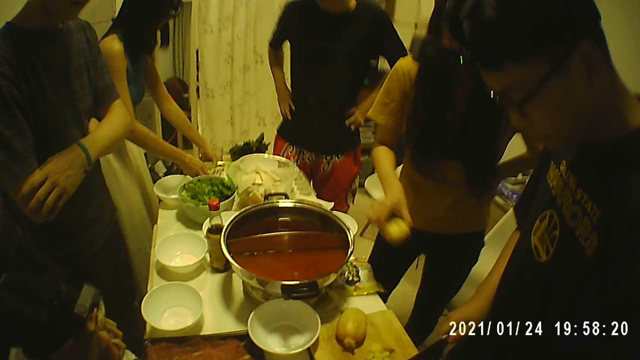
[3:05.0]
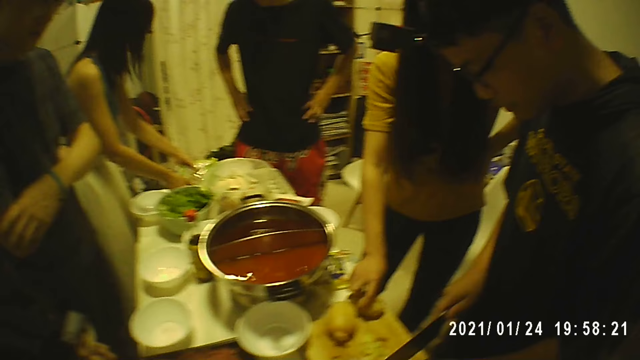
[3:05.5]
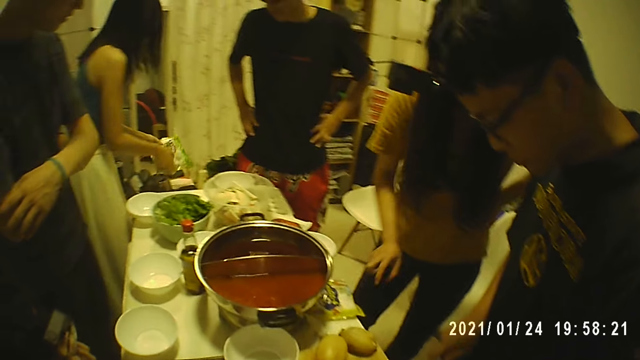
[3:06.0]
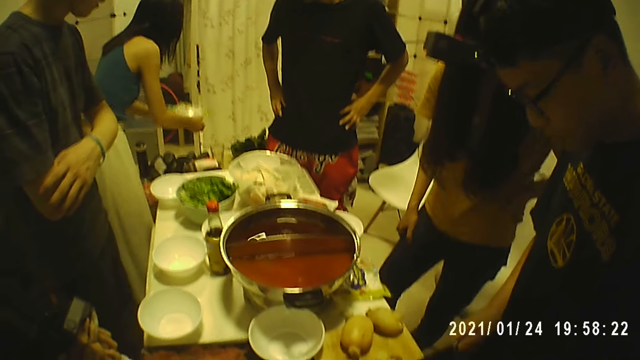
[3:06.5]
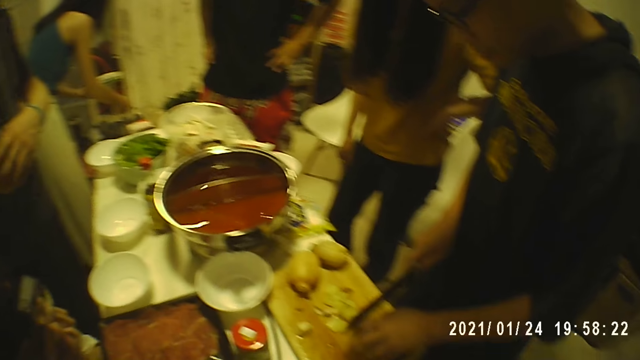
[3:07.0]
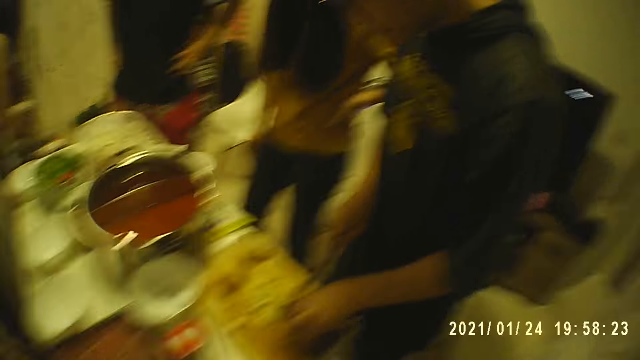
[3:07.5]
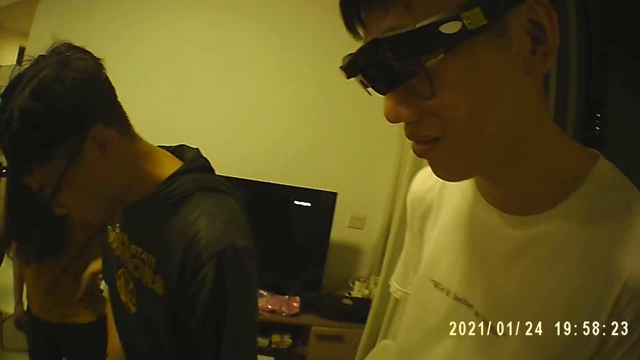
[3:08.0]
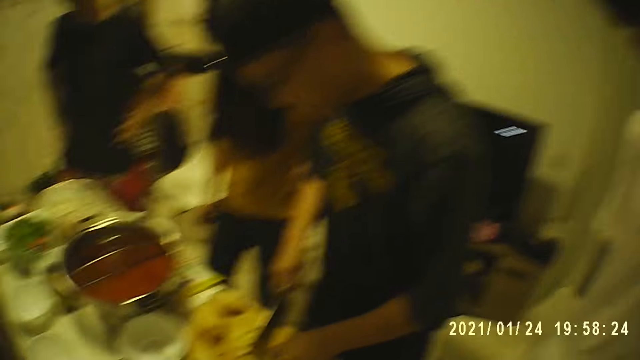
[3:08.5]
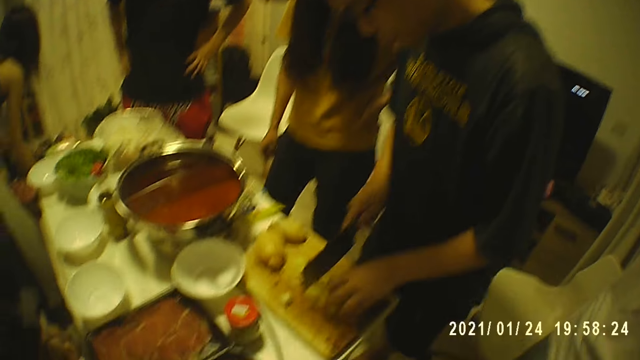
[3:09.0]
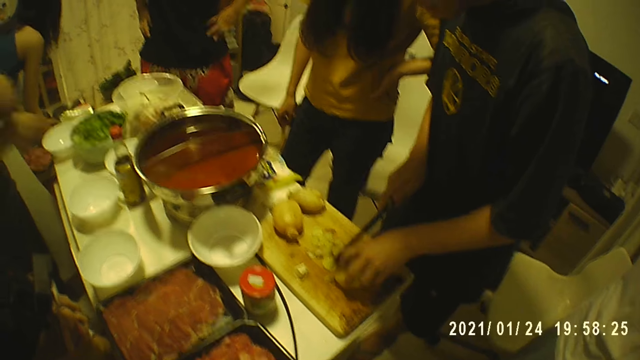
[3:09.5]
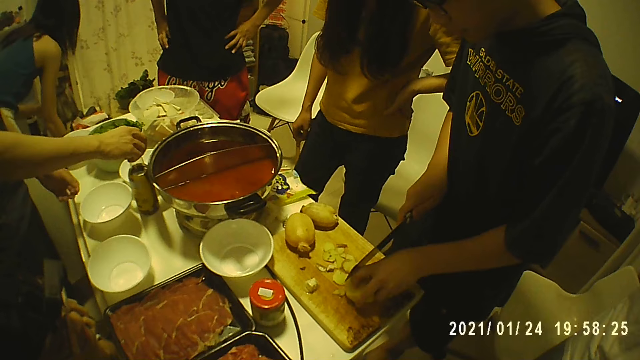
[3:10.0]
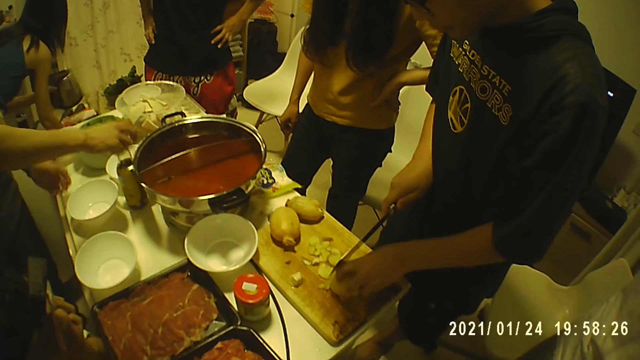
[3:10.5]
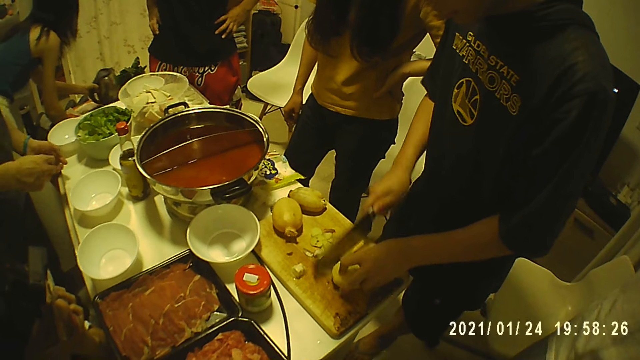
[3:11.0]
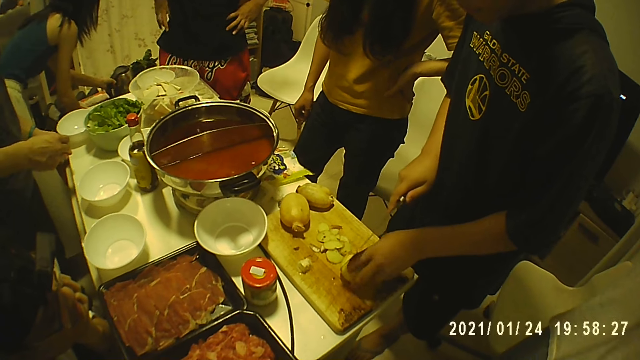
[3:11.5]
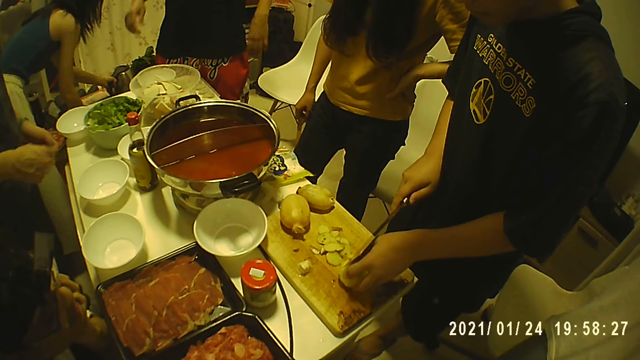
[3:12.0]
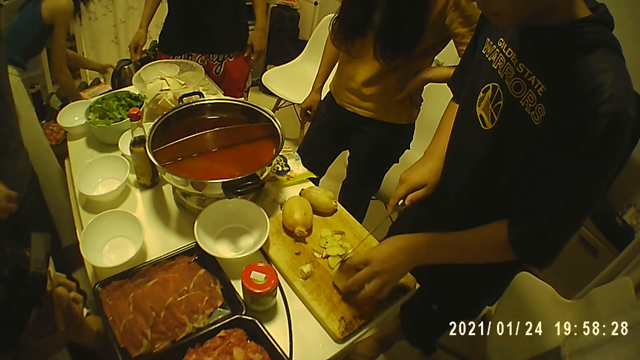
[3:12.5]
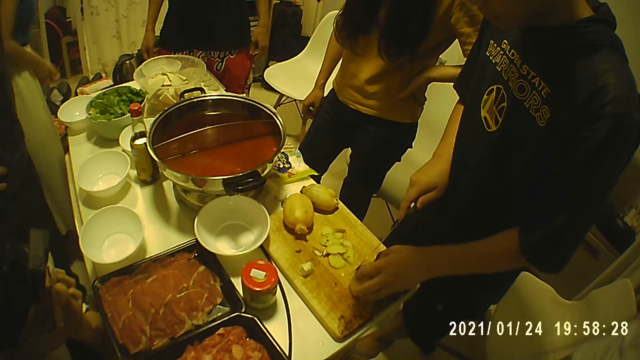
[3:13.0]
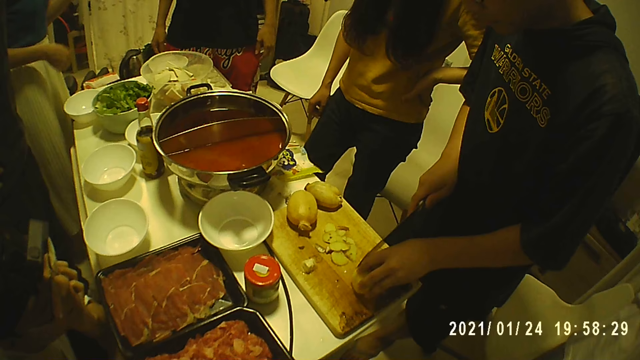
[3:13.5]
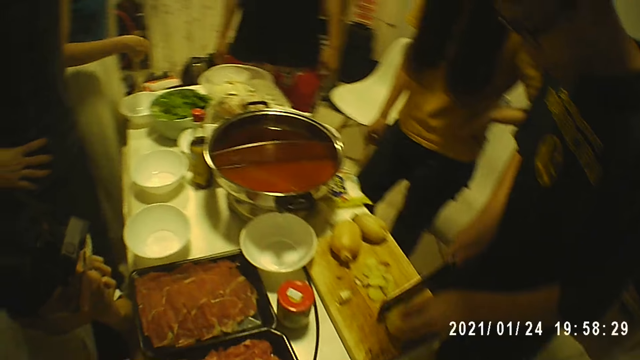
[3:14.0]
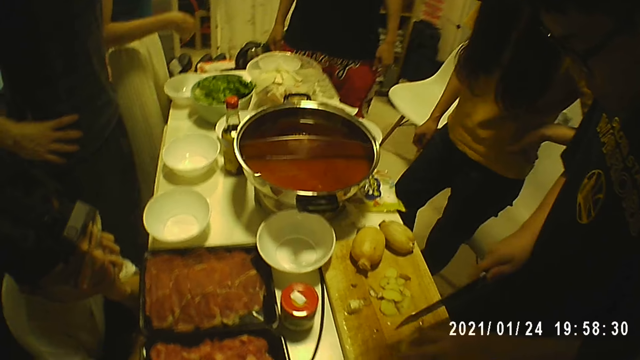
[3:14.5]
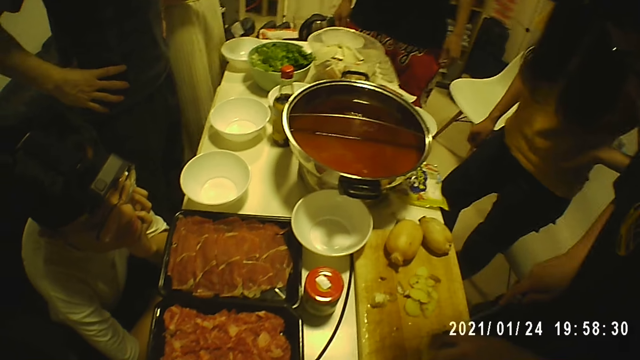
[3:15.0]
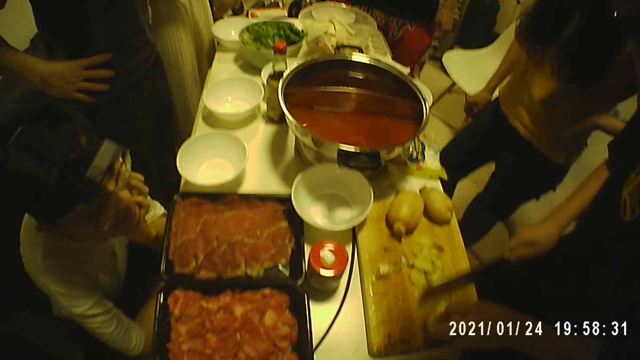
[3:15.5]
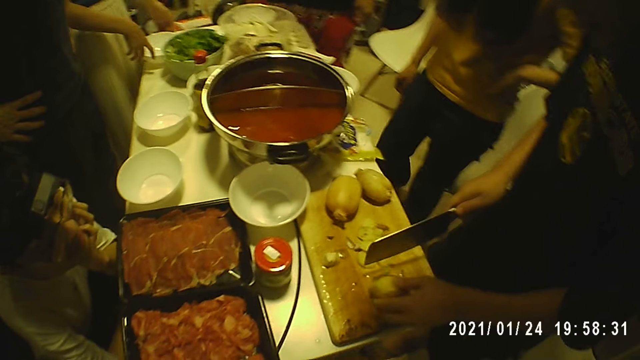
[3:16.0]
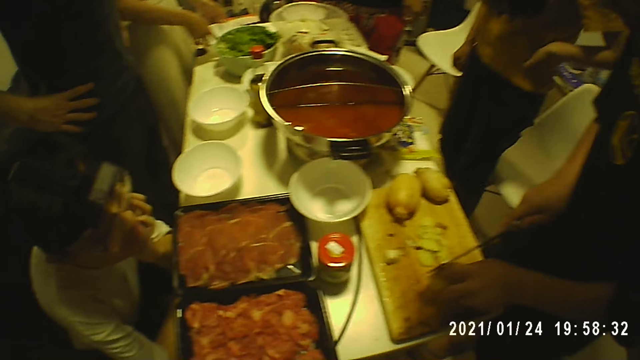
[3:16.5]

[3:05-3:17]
A woman takes a pack on the table with both hands. Another woman drops the potato in her right hand on the wooden board. The first woman takes an electric jug with her left hand, and drops the electric jug in her right hand on a stool.

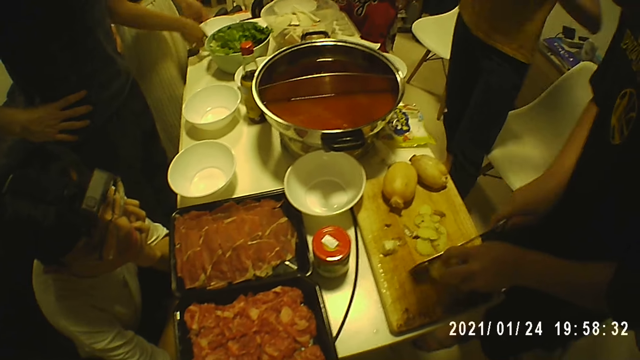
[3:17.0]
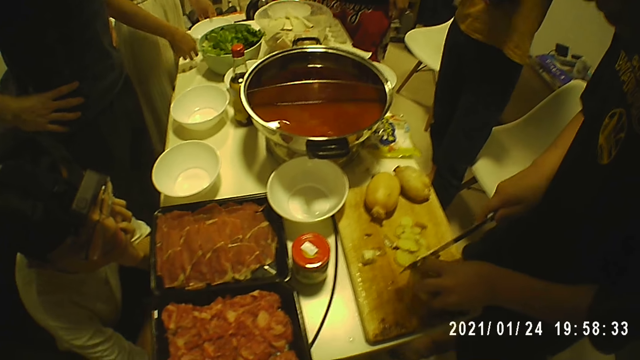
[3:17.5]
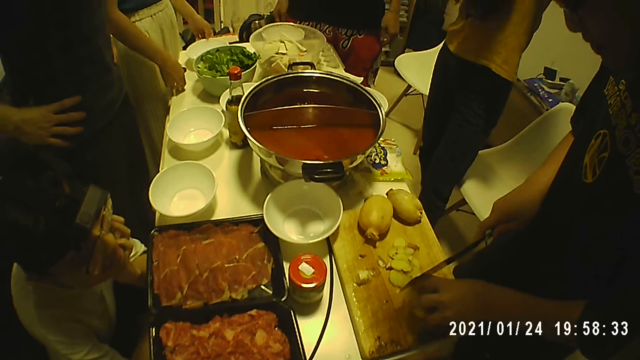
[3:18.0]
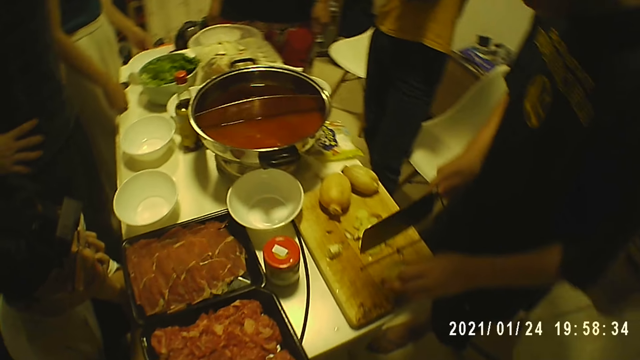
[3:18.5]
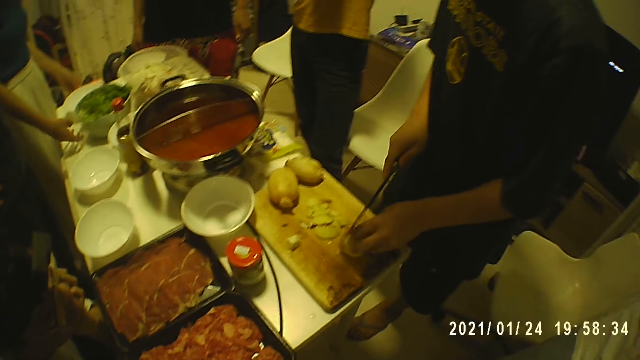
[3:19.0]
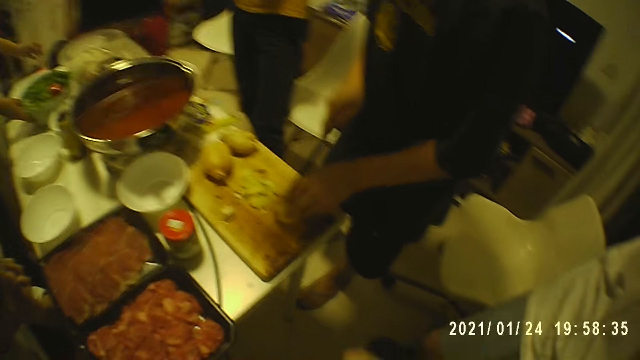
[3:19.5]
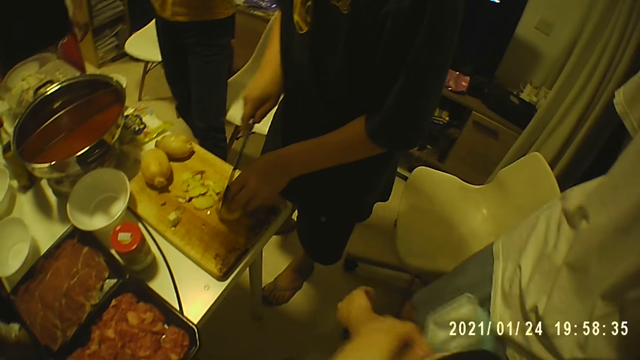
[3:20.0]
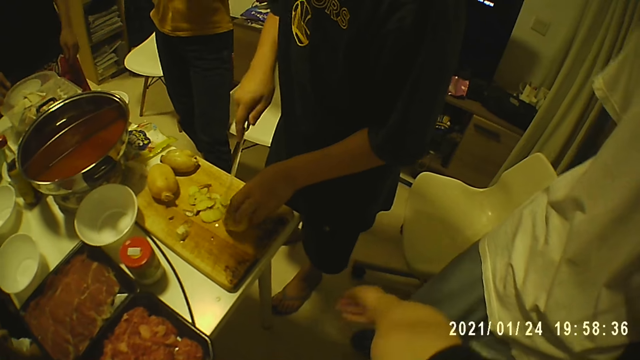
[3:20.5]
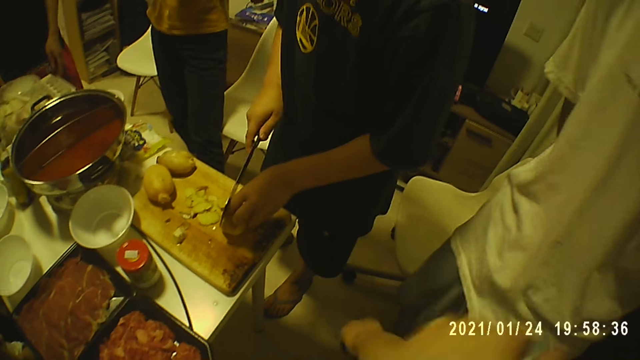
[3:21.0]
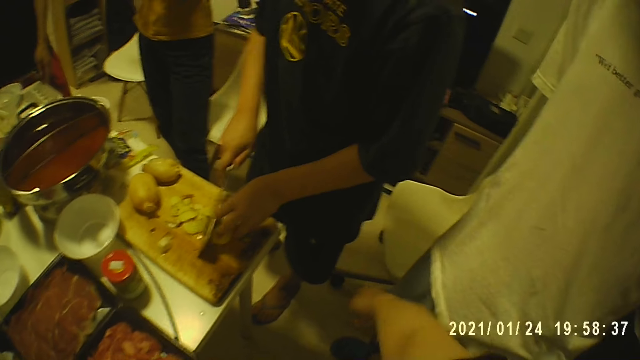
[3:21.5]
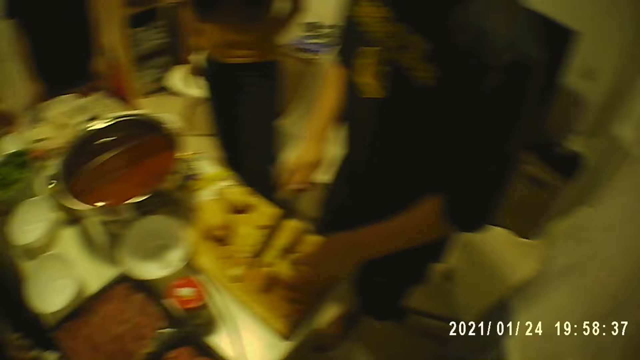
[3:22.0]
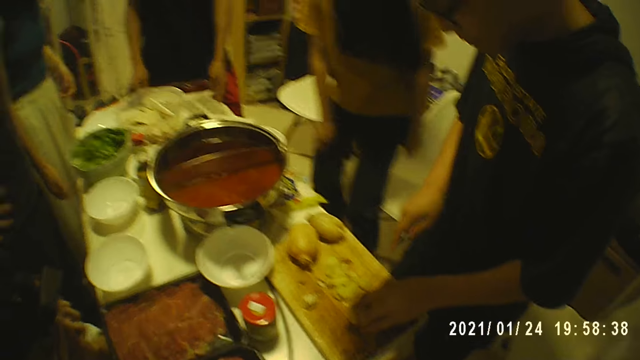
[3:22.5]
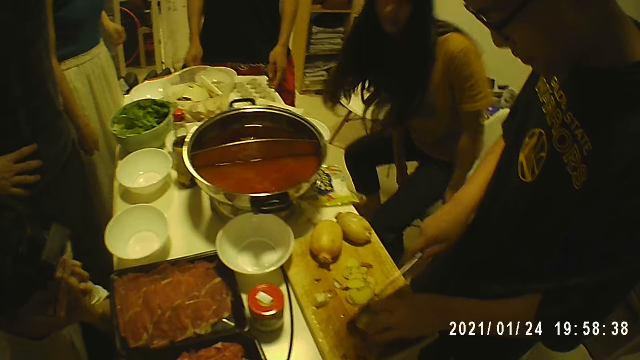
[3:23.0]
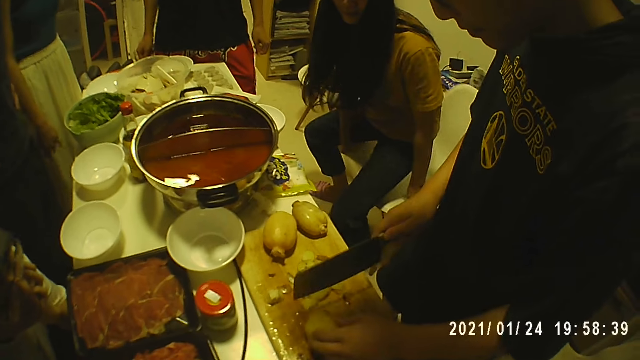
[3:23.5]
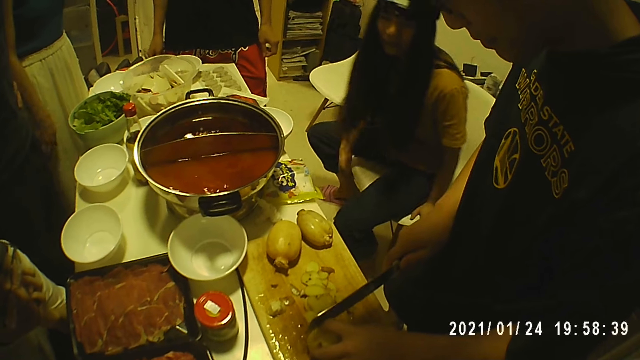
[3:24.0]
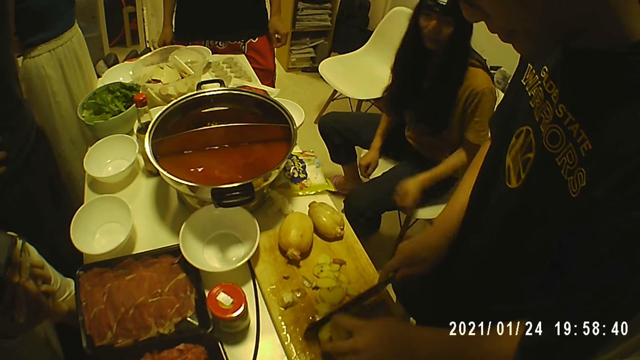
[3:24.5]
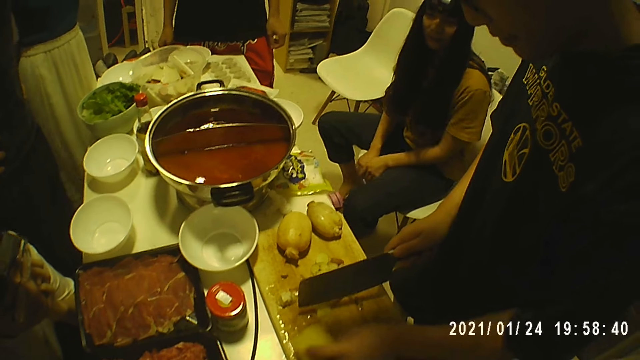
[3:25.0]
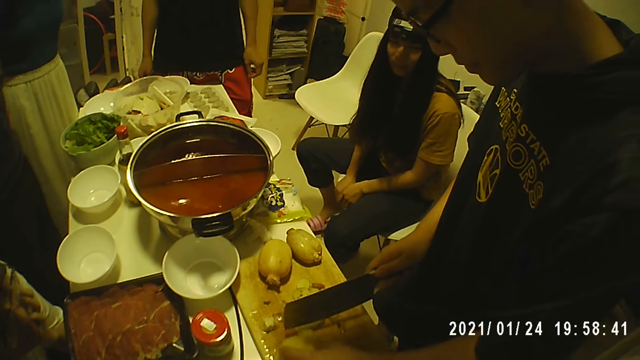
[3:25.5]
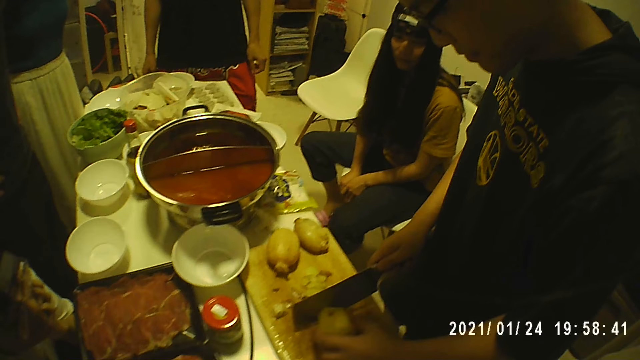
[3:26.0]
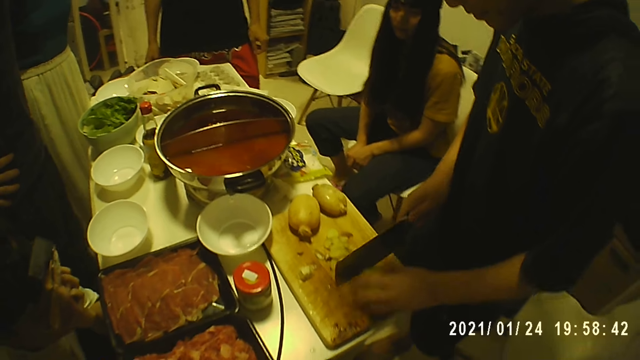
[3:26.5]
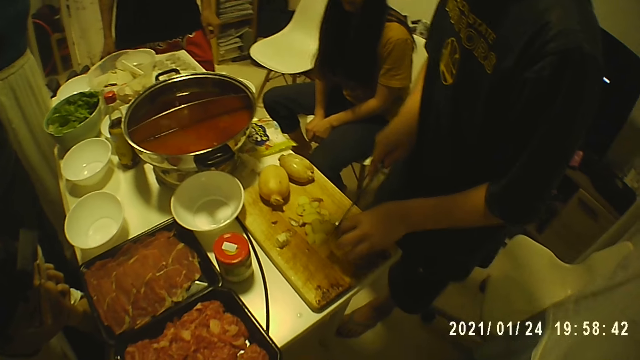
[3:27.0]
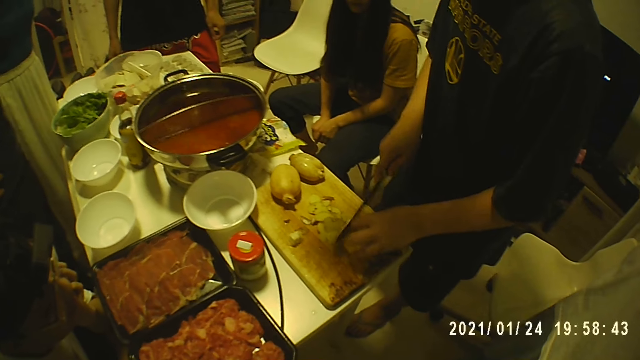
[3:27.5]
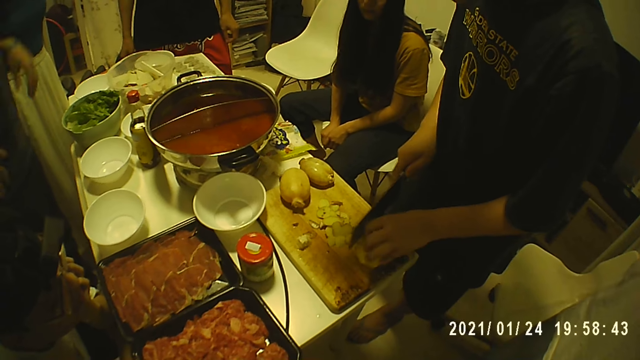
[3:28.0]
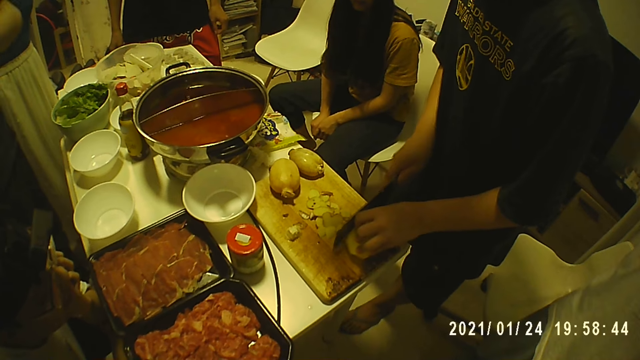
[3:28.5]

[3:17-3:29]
The woman sits down on a chair.
